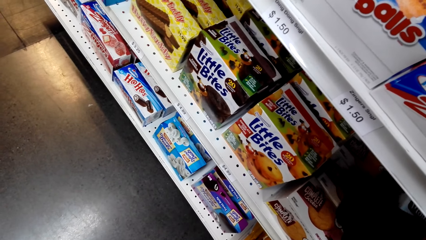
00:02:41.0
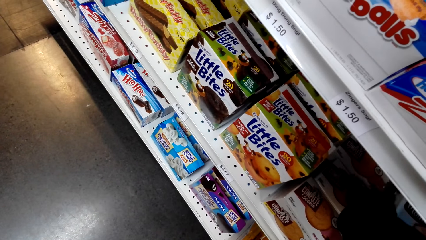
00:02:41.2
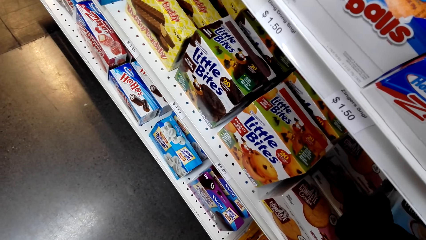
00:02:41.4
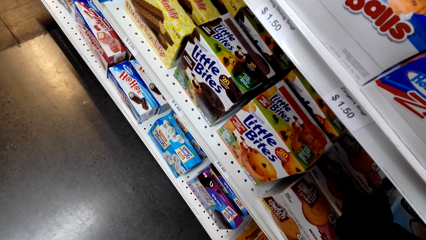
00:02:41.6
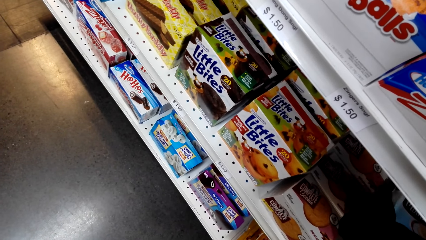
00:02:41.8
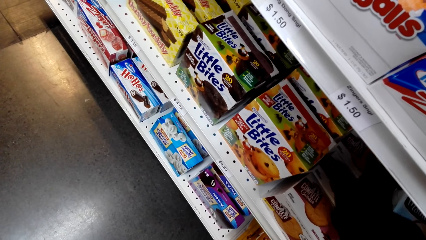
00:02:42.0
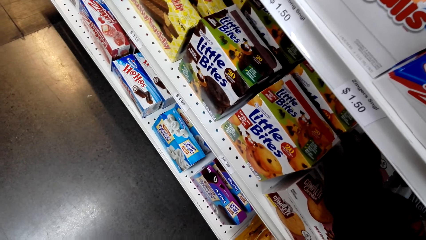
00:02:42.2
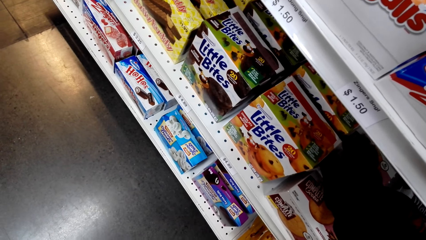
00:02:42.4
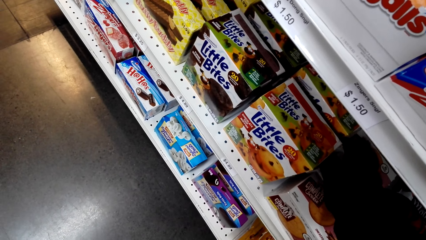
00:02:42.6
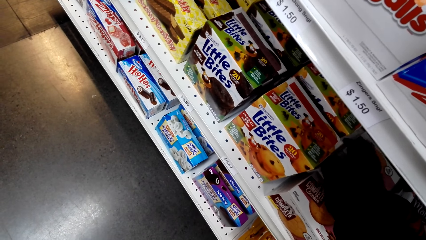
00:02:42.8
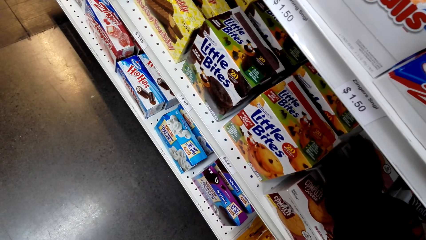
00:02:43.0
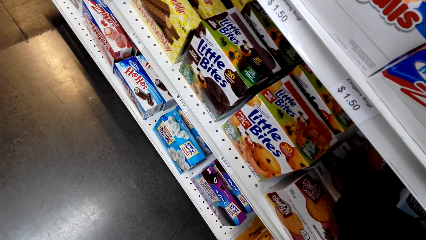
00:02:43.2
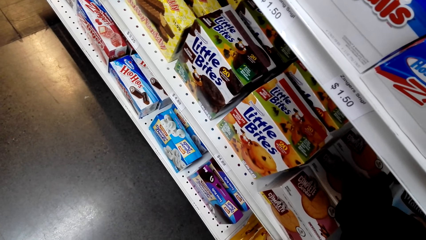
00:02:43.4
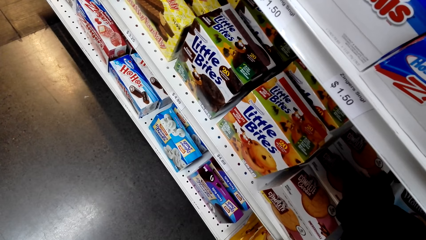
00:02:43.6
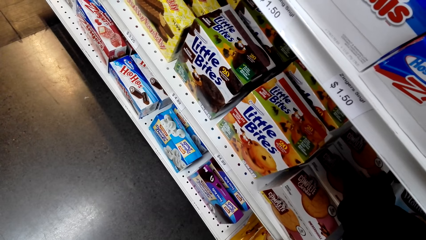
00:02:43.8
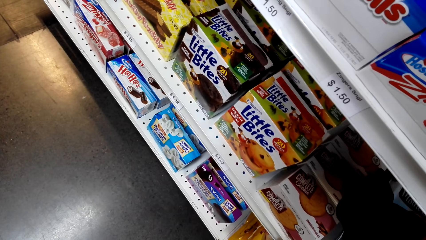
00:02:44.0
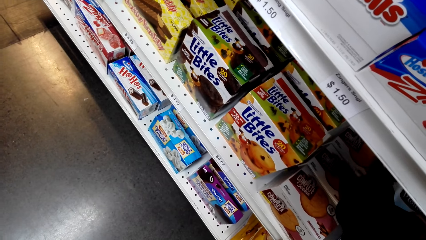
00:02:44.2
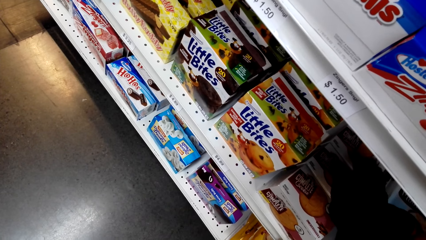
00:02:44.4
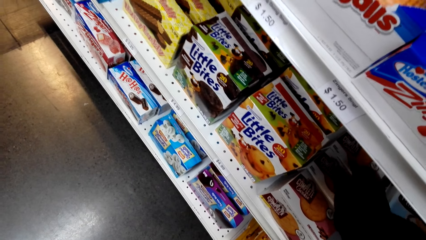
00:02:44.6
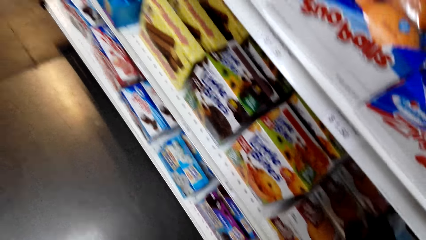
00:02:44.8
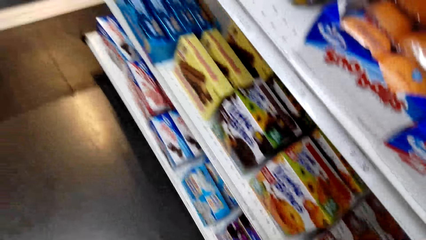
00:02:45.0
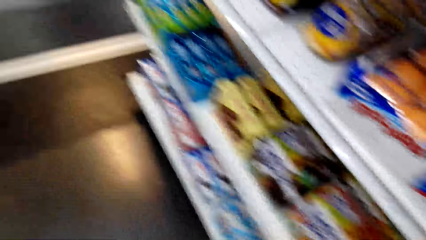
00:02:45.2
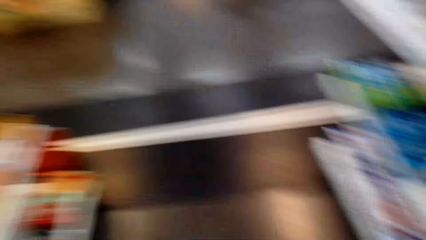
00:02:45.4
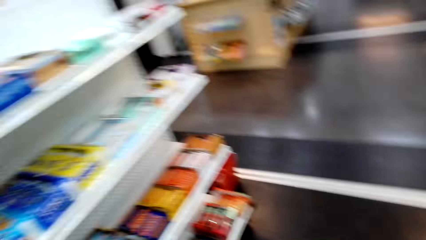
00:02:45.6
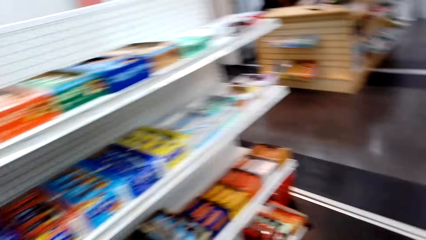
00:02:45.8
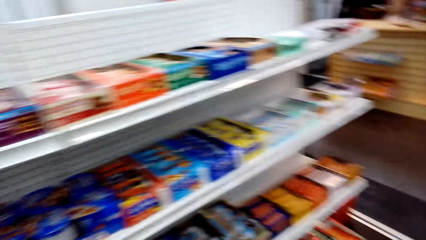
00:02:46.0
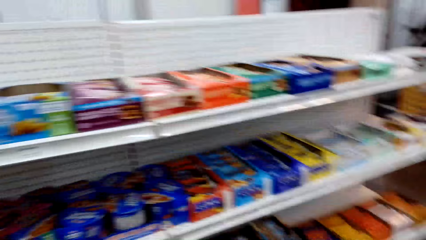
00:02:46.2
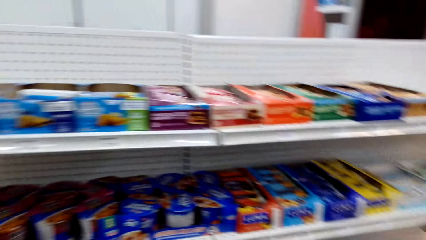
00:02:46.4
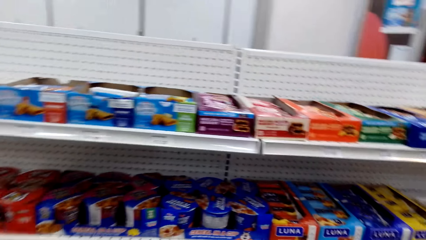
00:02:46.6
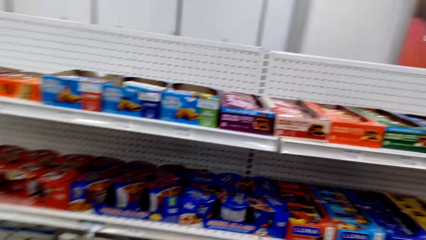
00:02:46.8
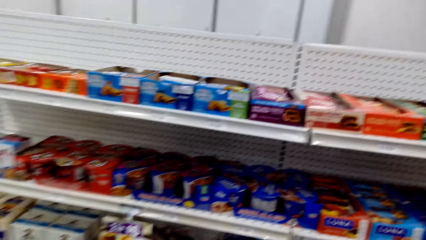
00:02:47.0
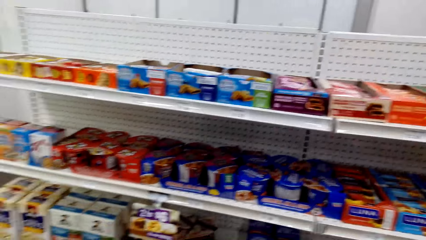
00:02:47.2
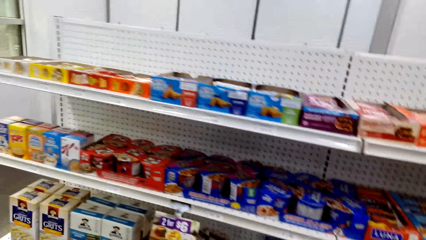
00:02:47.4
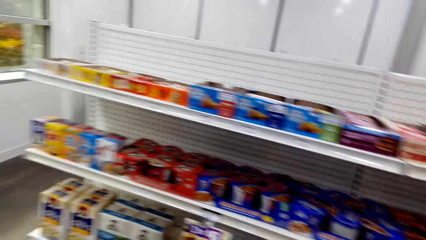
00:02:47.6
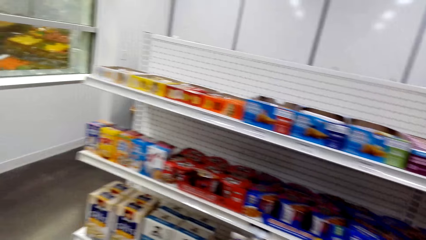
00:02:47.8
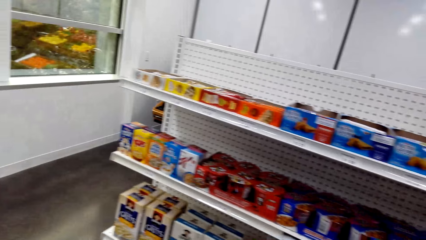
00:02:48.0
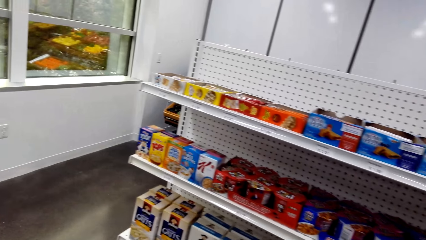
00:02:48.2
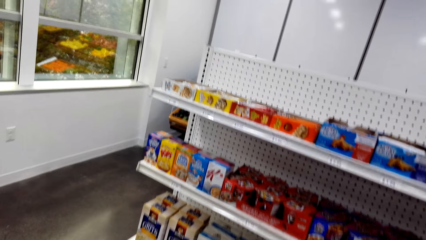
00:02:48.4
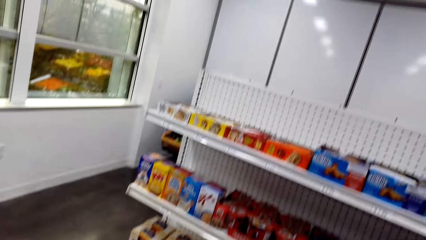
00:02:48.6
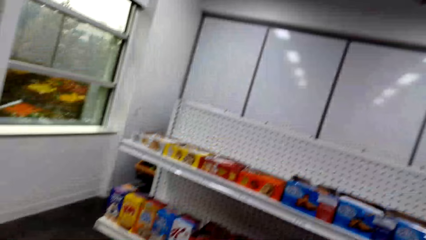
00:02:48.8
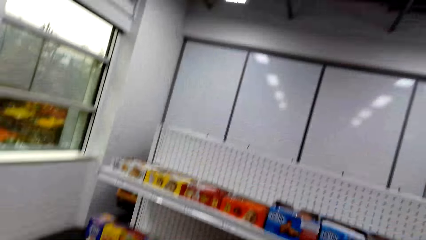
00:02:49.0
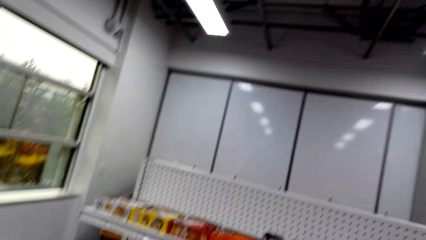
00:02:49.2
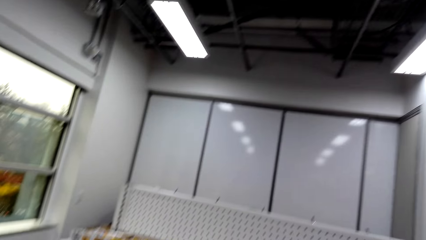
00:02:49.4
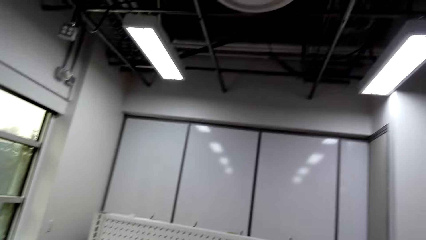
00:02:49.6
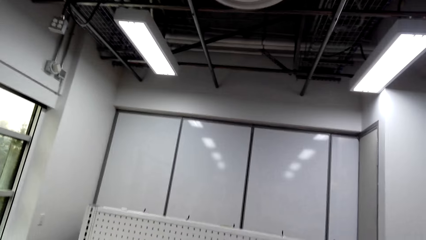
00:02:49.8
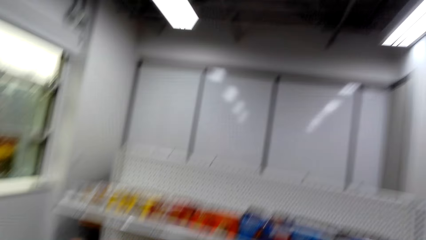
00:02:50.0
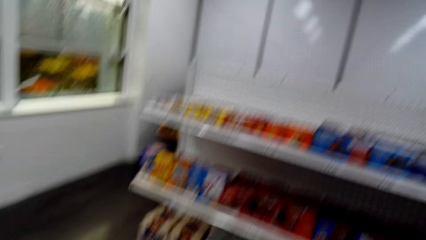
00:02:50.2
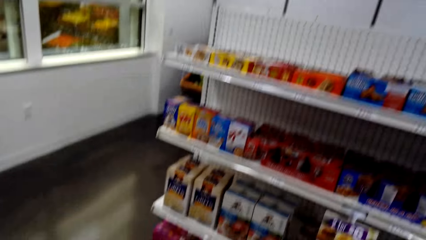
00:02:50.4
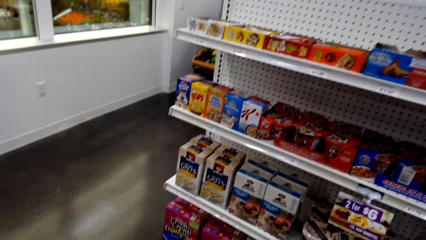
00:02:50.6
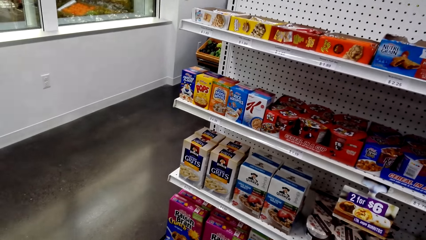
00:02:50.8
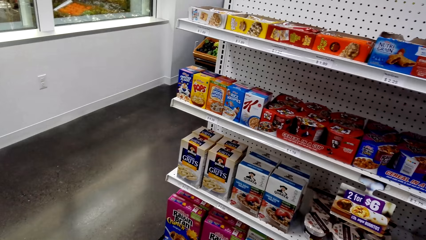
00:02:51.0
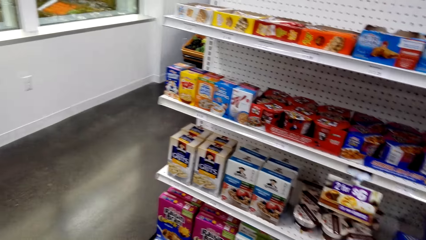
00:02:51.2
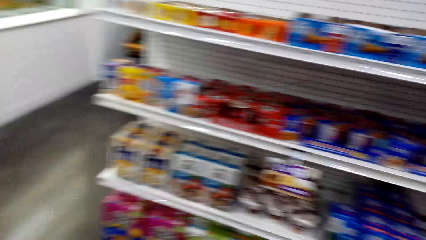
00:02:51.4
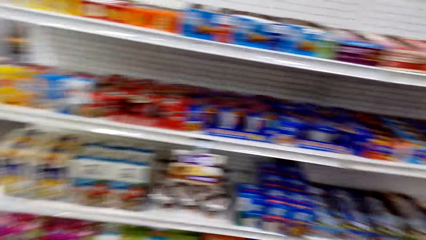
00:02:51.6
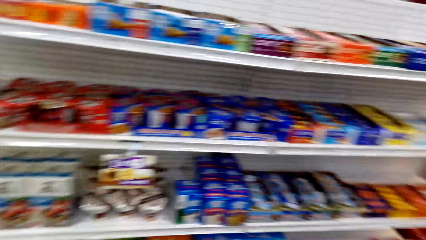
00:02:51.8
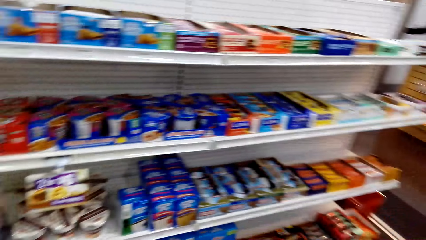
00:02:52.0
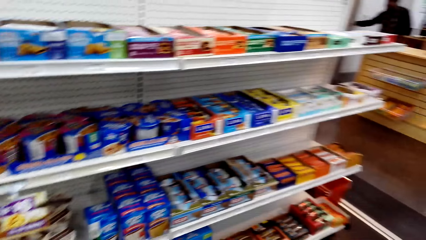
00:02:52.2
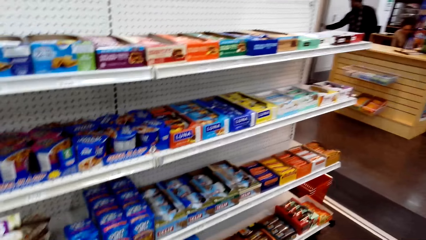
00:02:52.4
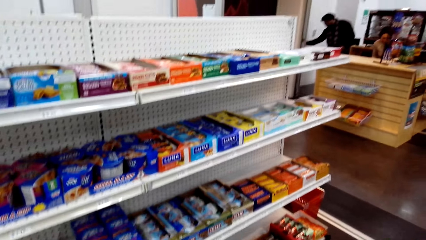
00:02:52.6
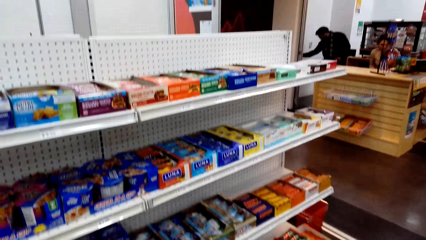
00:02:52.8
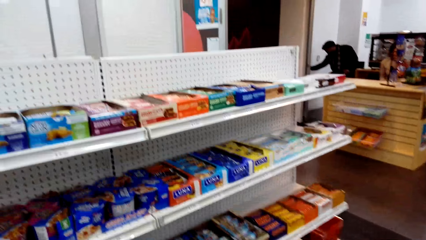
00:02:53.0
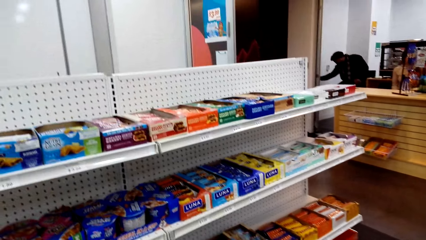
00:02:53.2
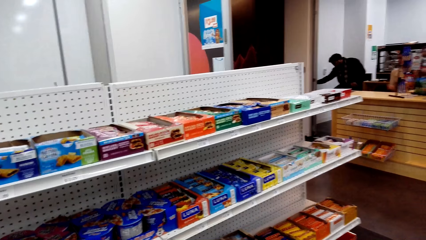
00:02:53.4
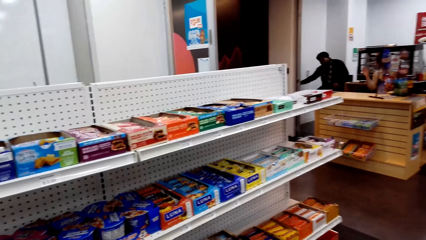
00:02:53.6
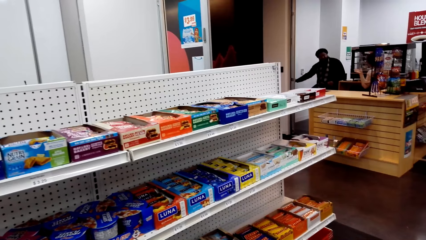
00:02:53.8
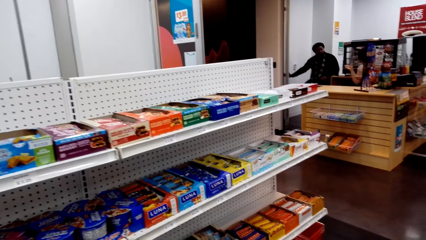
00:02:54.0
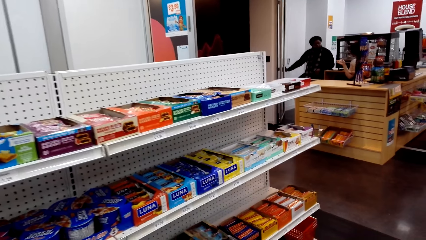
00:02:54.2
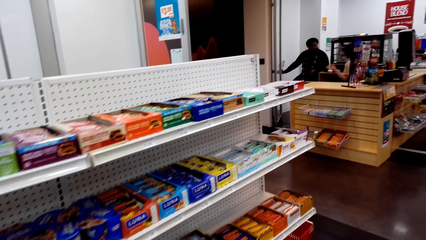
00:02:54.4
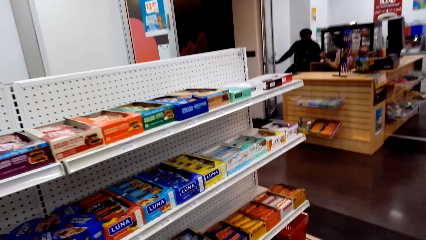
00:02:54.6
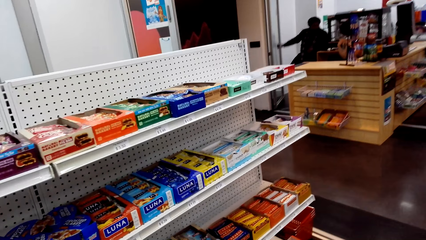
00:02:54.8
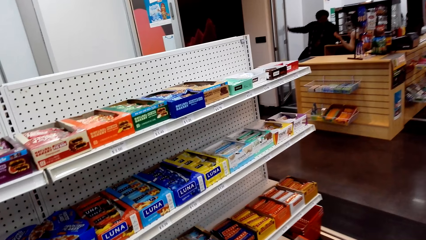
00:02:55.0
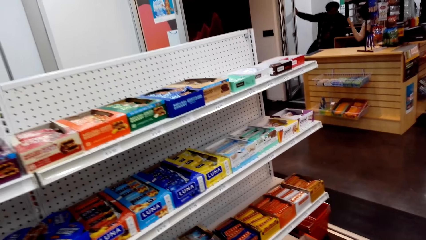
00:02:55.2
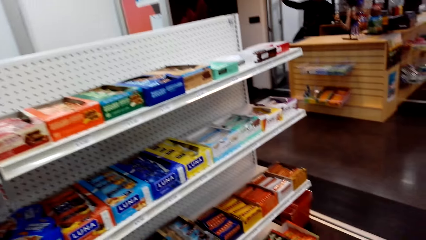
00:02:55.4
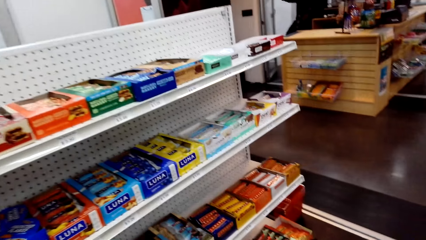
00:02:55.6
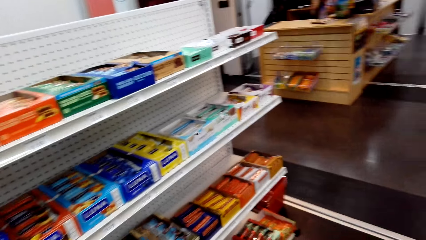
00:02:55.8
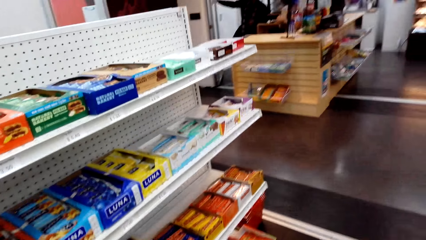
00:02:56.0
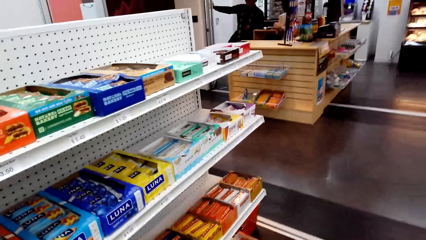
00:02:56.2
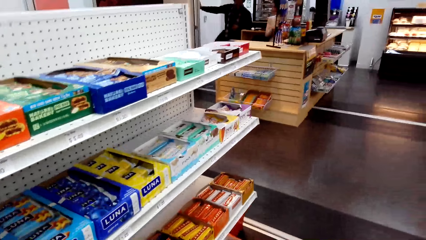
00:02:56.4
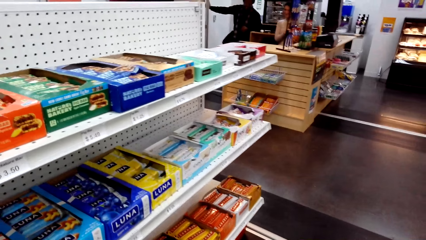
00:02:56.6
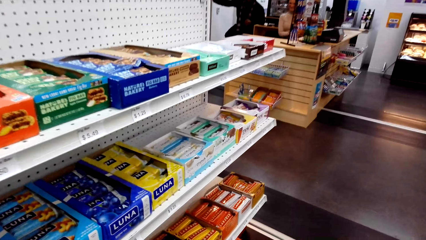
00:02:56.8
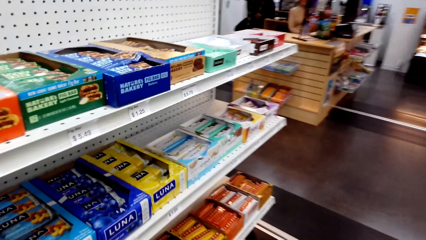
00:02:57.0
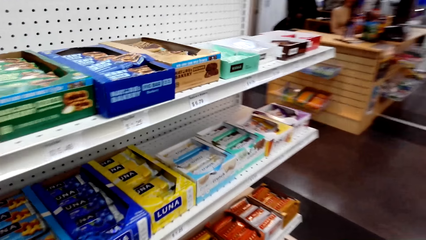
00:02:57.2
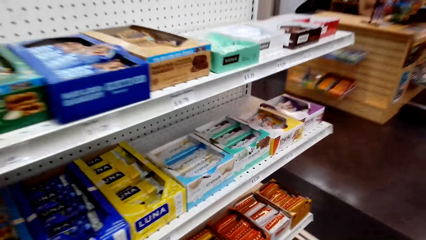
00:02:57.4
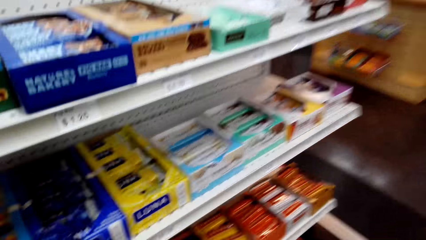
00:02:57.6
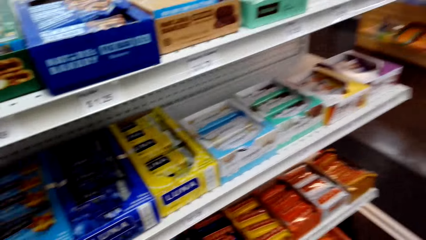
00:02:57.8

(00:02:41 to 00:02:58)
The camera wearer touches the snacks. They look at the snacks on the shelves. They look around. They look at the snacks on the shelves.
